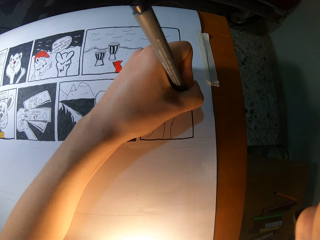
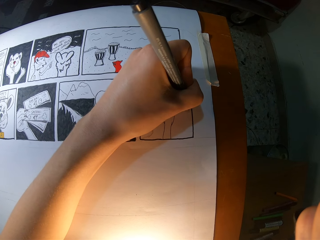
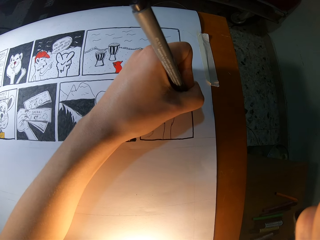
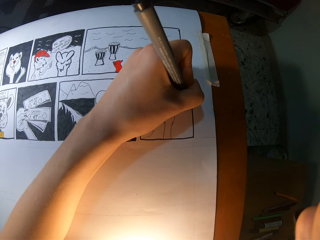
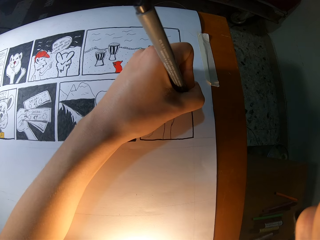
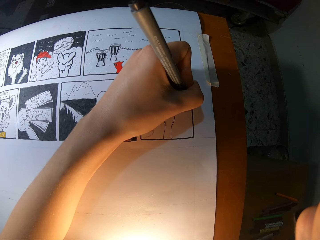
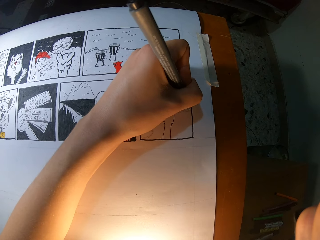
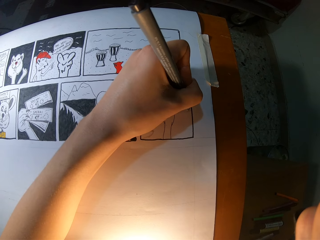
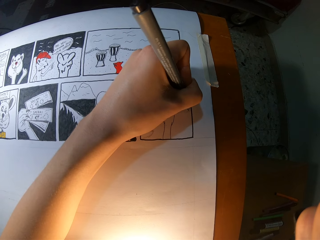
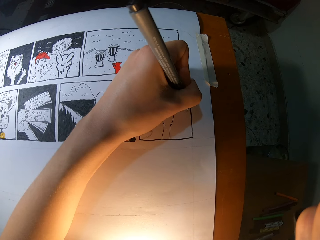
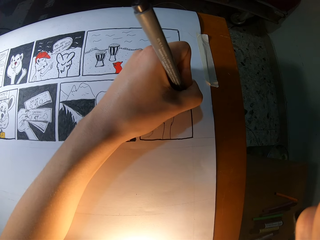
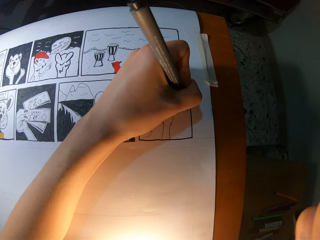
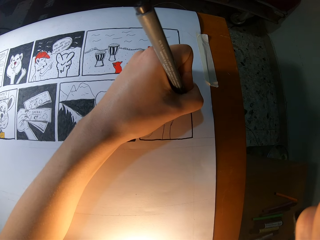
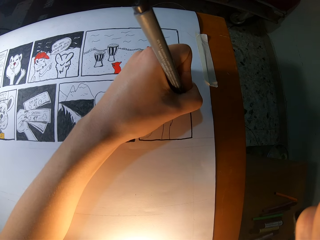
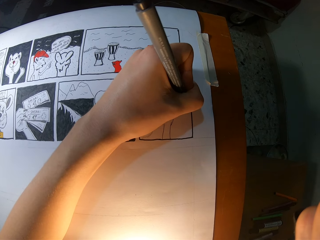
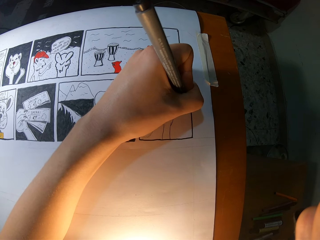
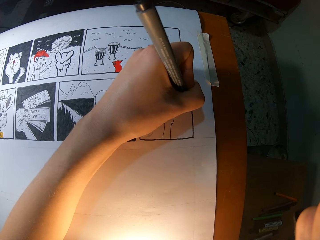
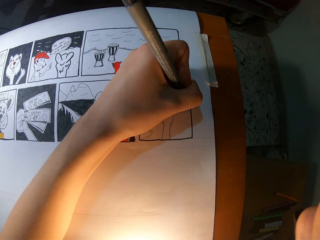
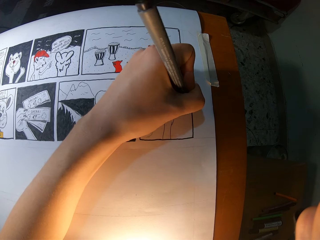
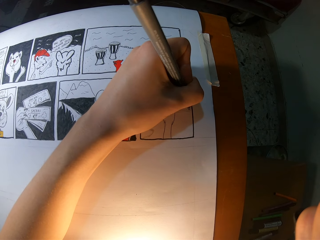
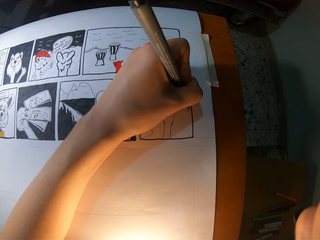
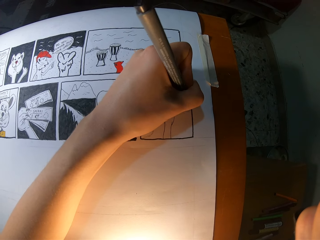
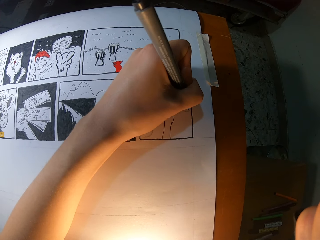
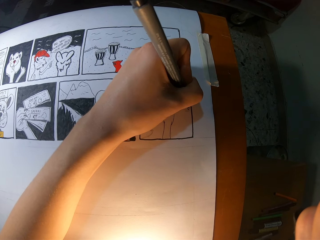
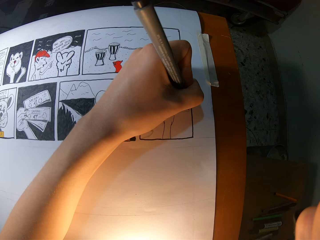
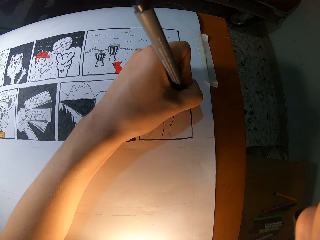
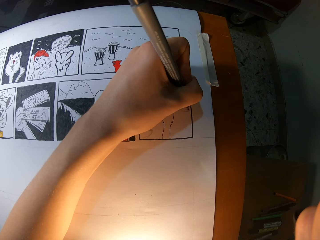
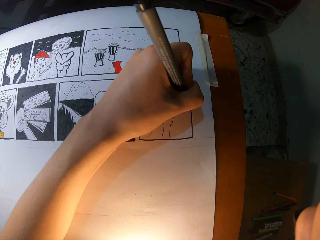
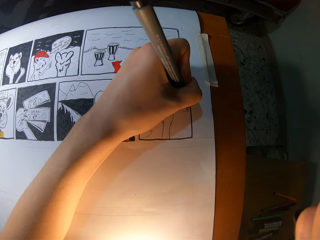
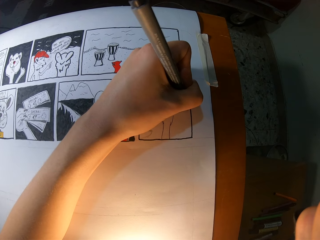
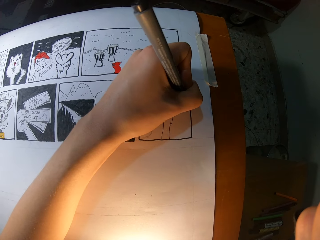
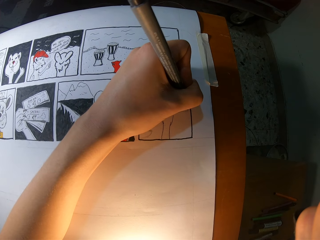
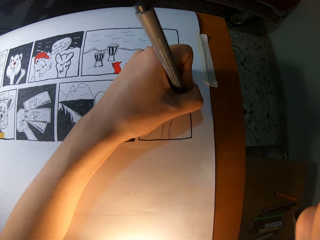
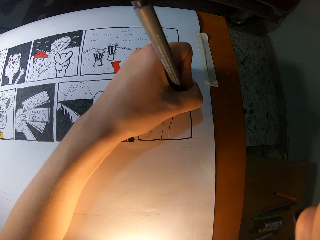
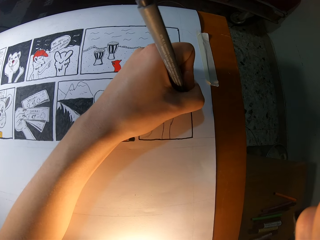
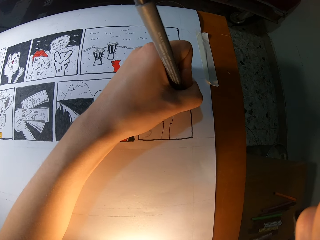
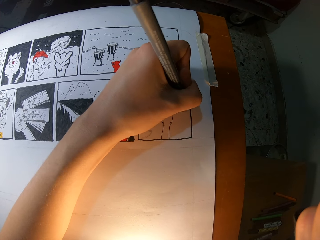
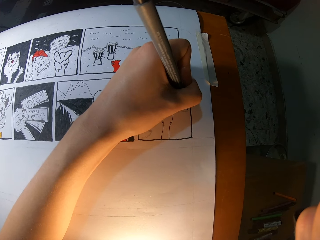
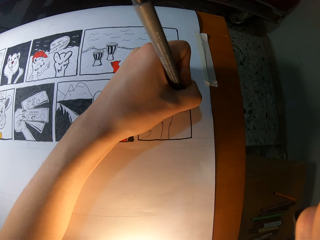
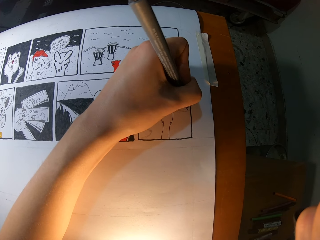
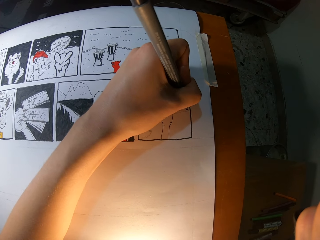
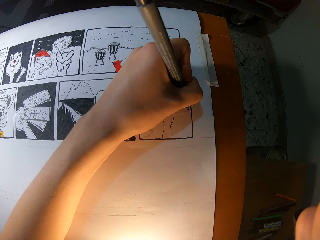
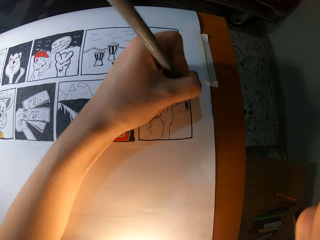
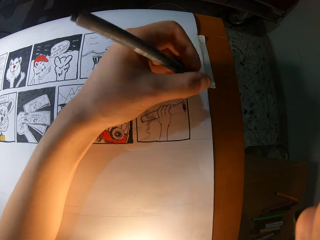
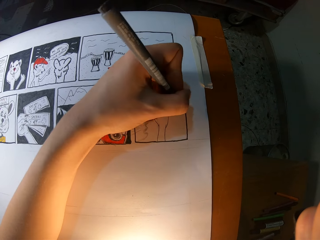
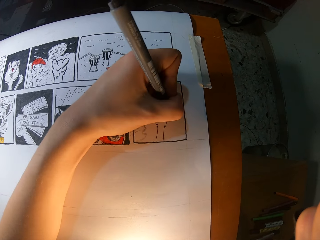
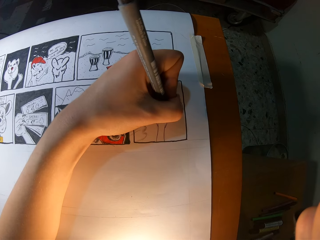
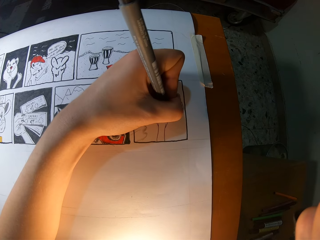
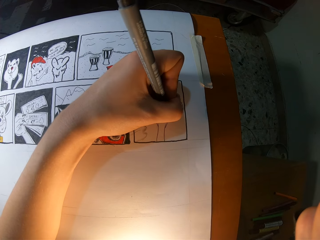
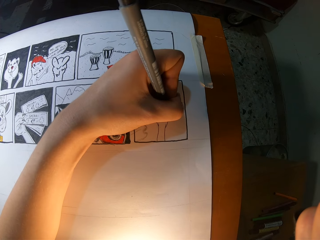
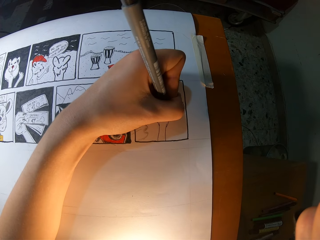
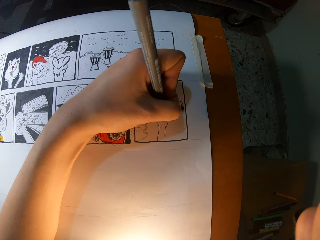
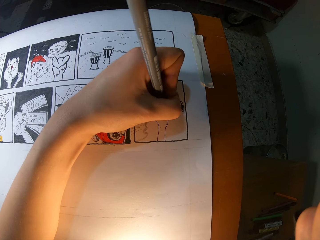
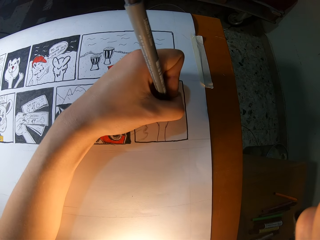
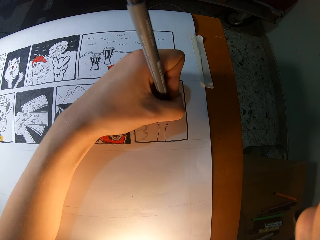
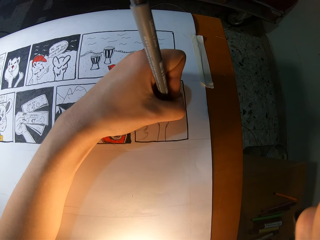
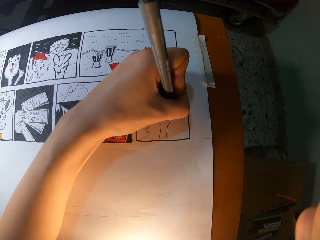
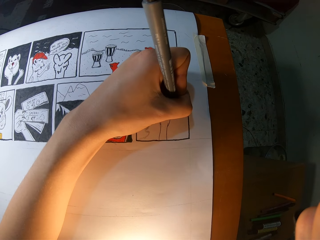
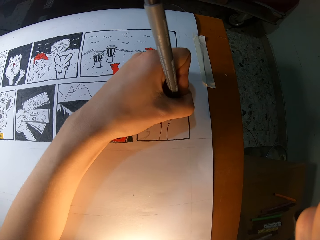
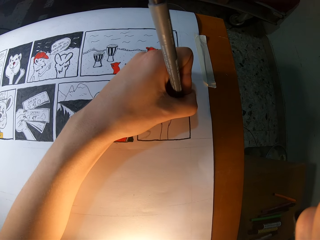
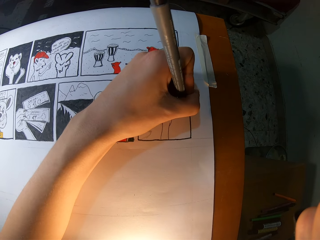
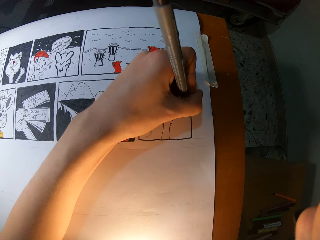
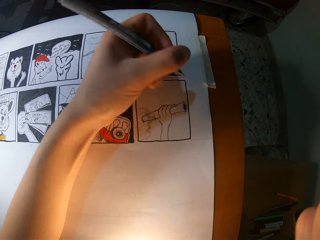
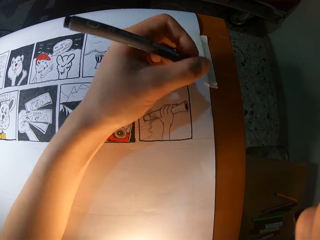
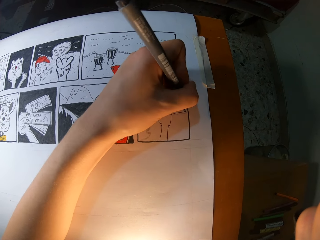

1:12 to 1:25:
The camera wearer draws the book with a marker pen repeatedly.

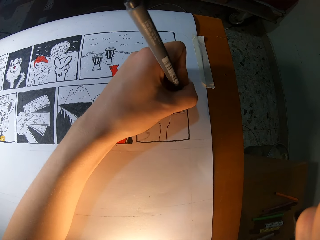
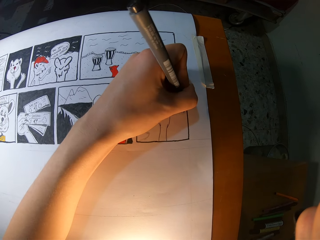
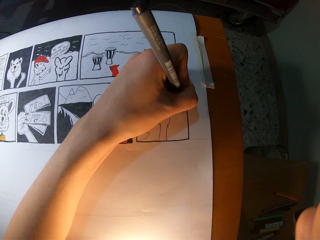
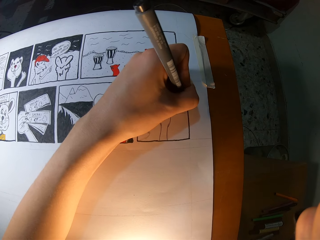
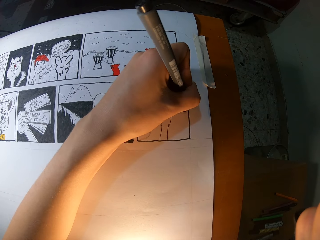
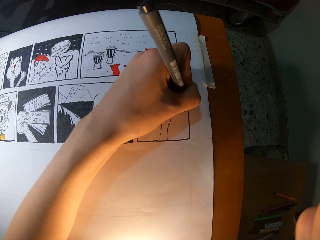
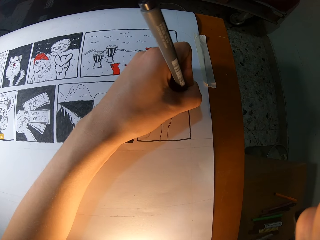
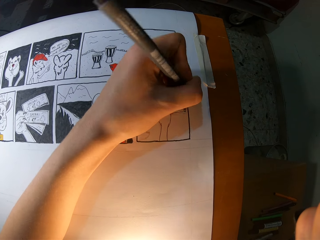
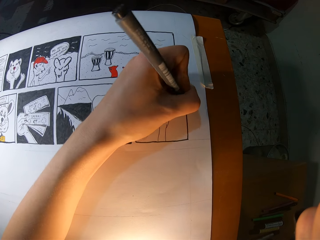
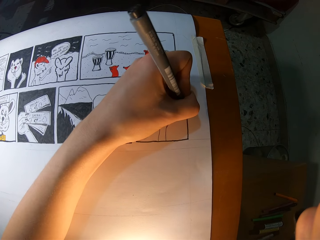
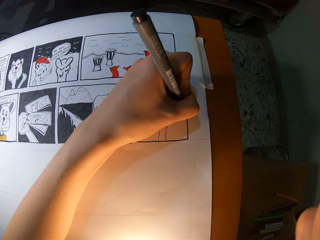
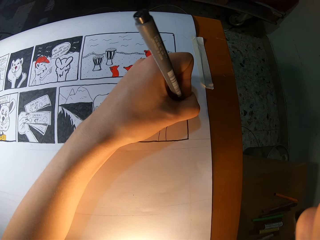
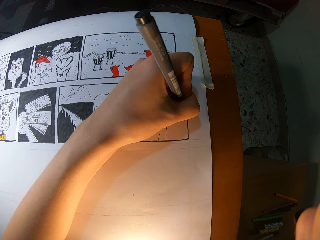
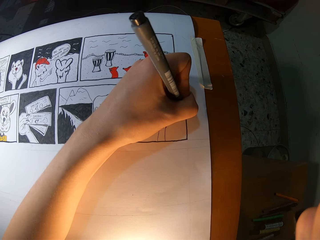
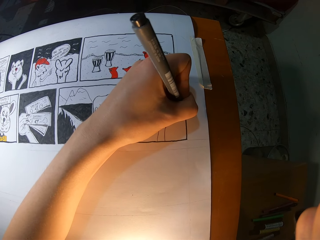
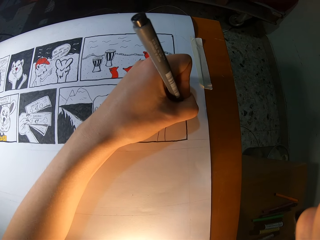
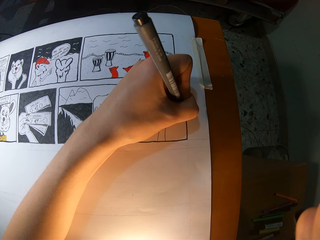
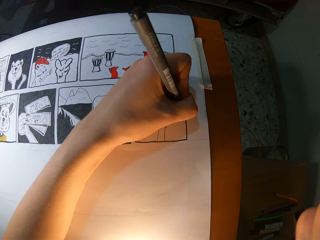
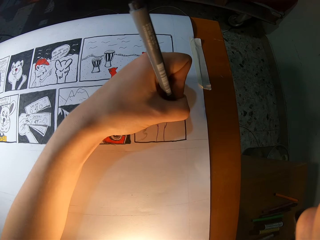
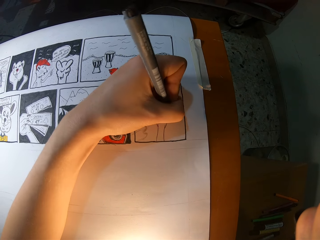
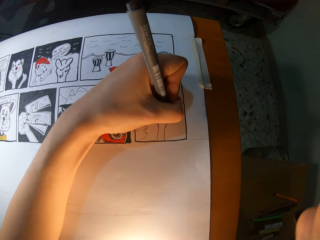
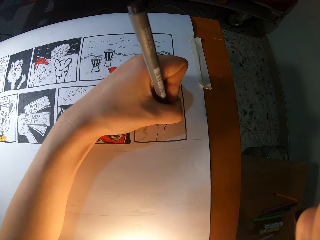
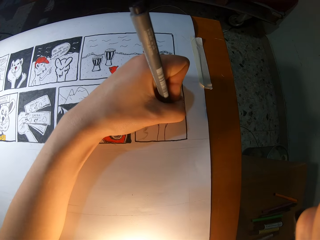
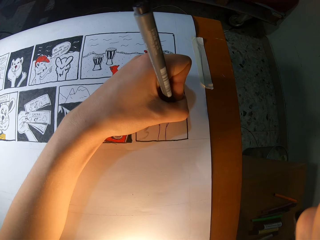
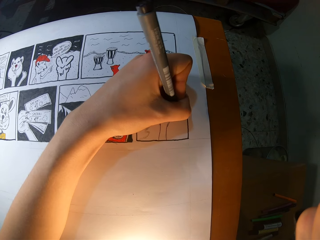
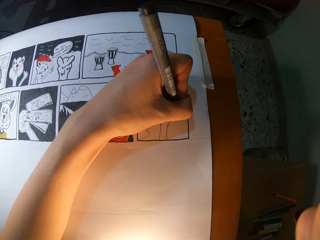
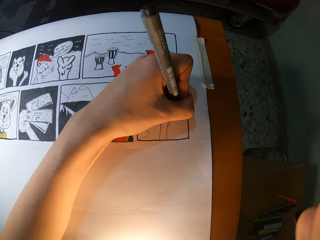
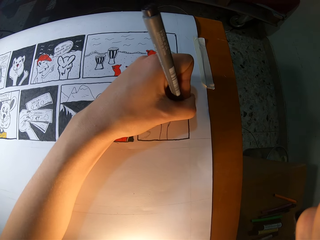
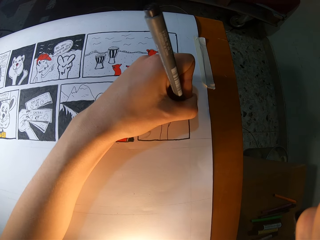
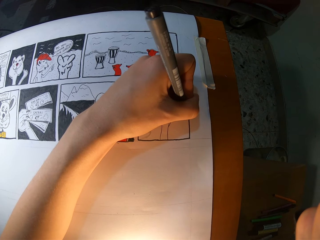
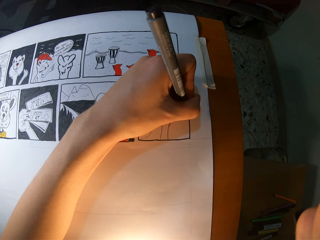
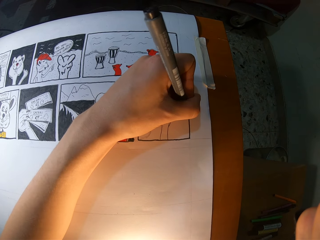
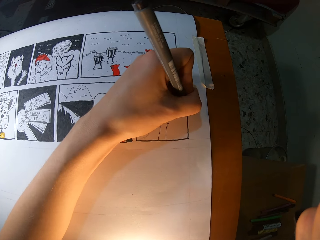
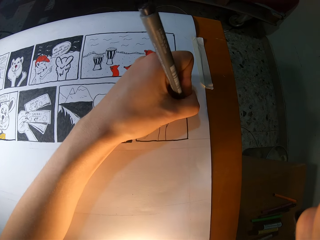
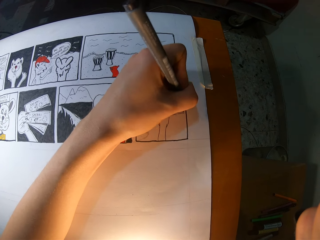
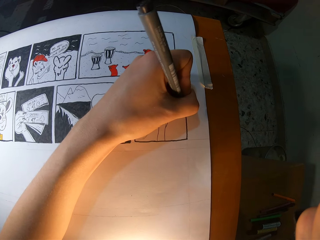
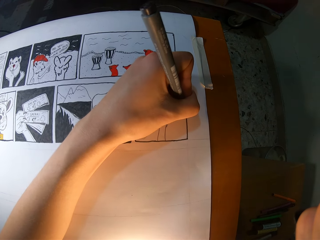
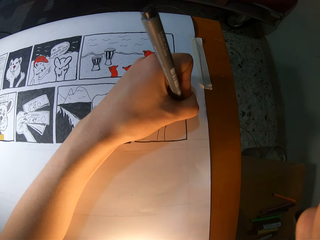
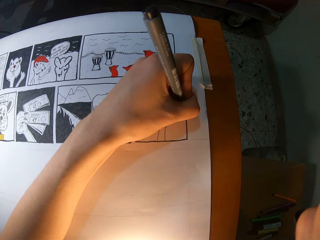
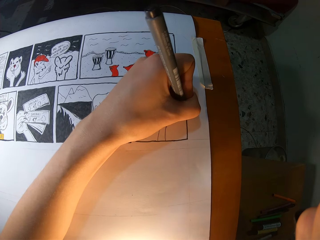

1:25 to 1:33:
The camera wearer draws the book with a marker pen. They draw the book with the marker pen again.
